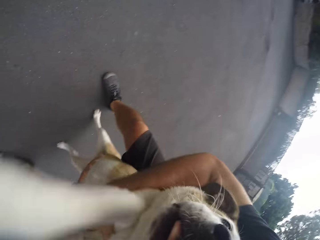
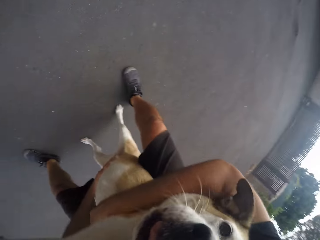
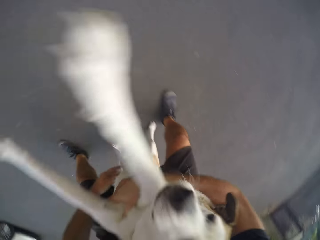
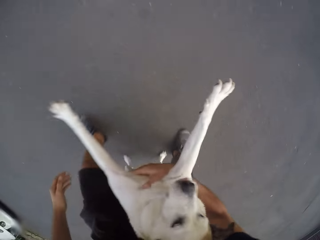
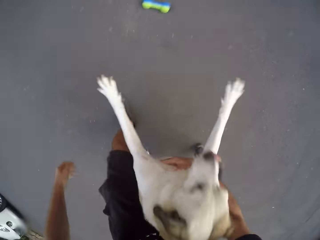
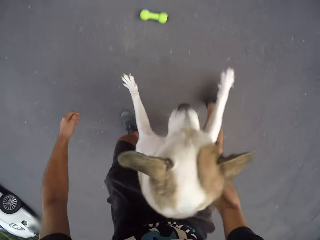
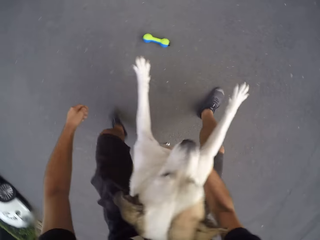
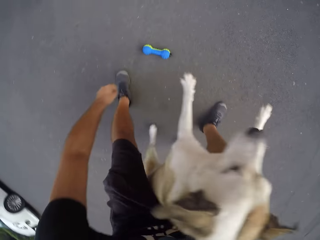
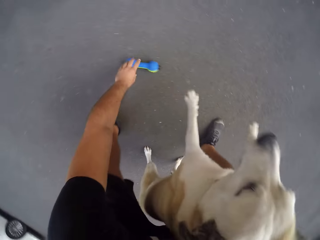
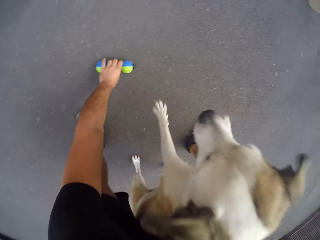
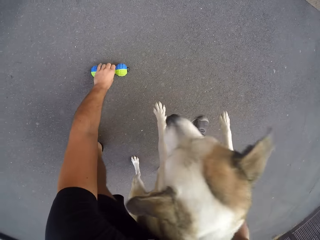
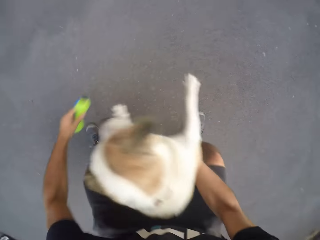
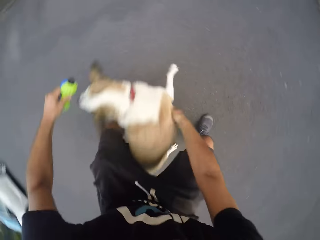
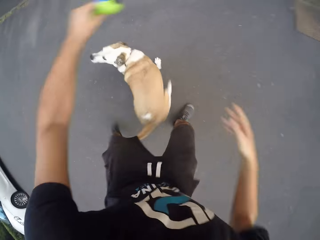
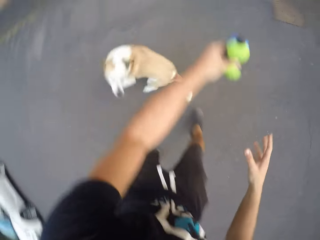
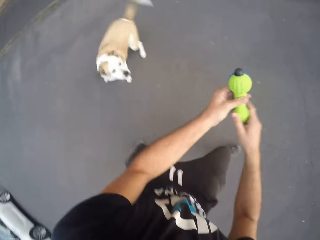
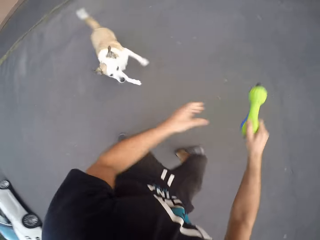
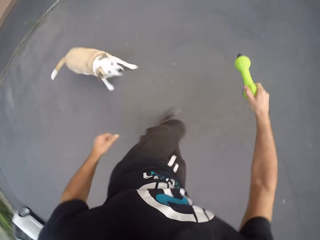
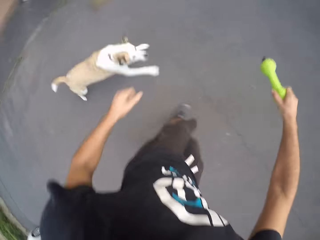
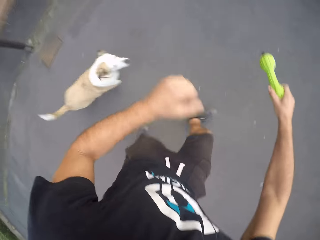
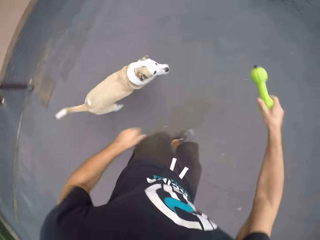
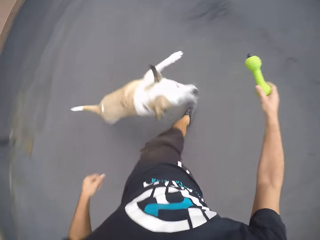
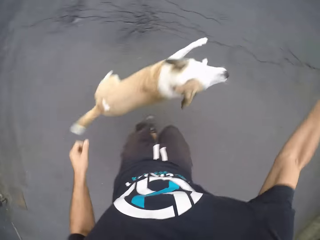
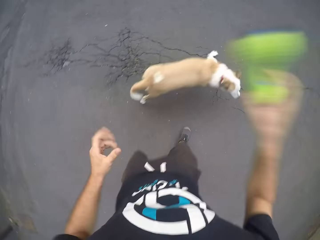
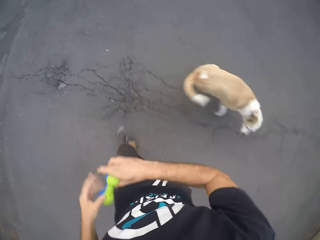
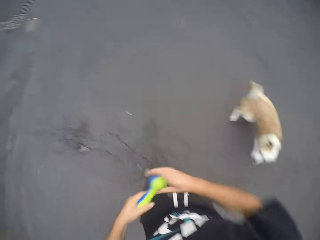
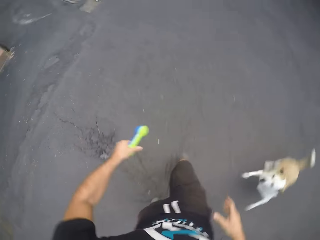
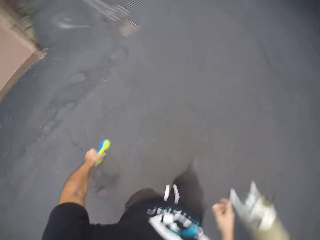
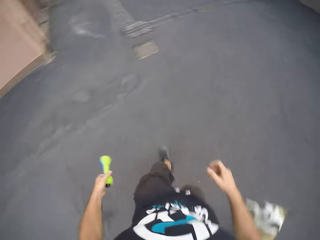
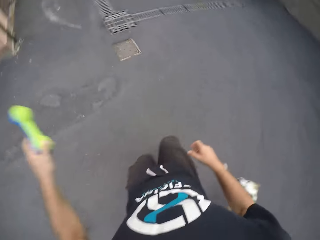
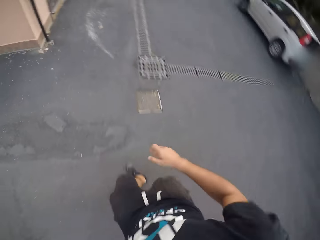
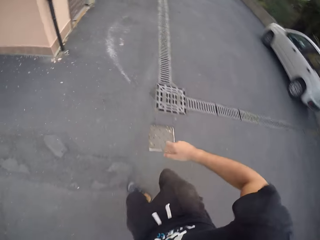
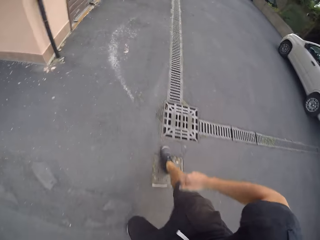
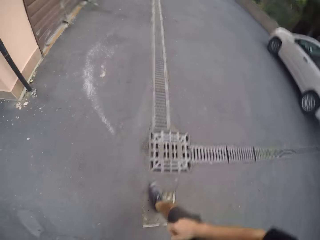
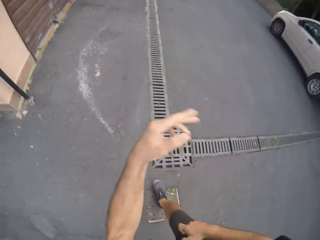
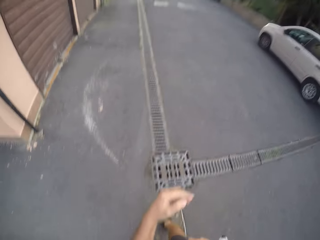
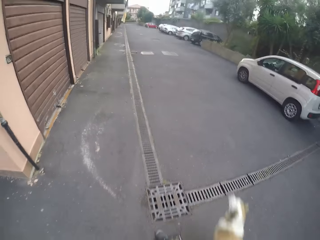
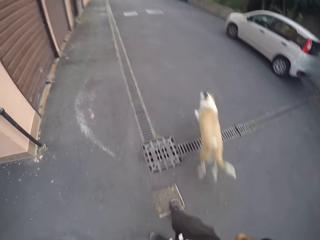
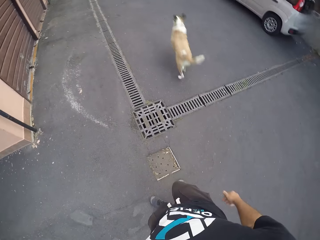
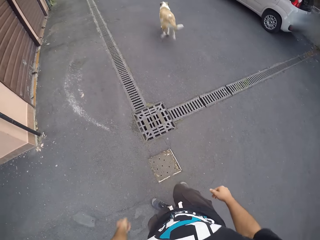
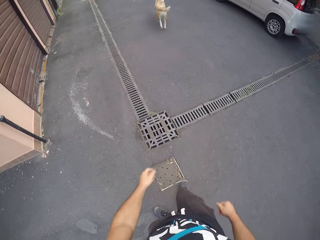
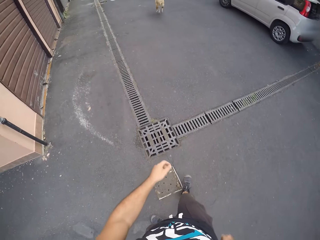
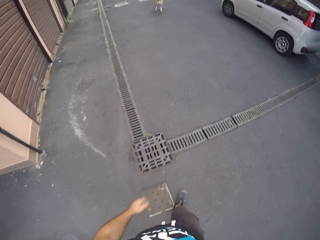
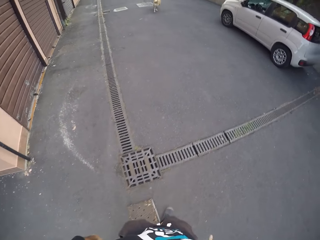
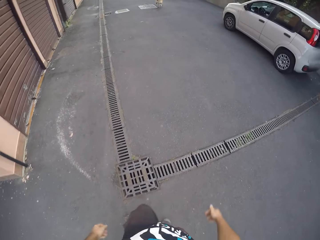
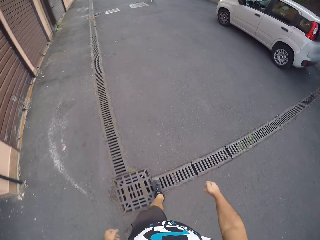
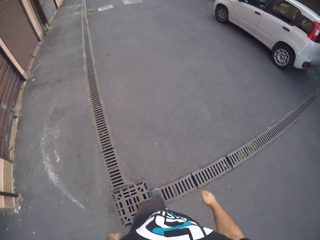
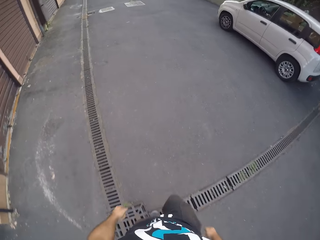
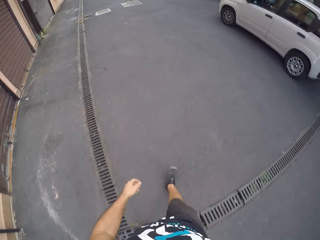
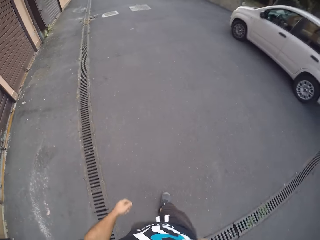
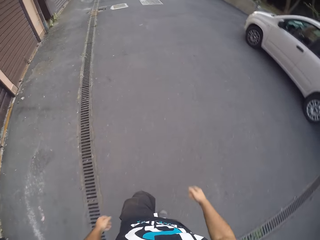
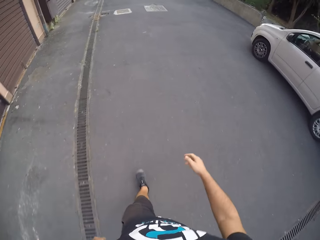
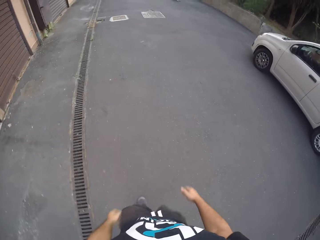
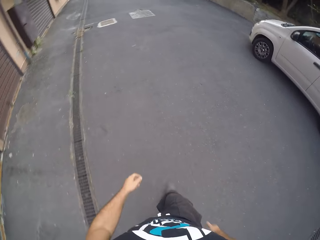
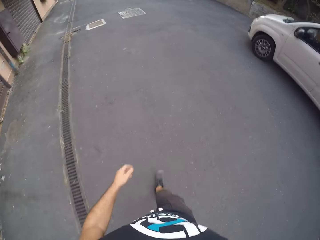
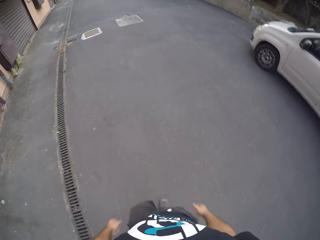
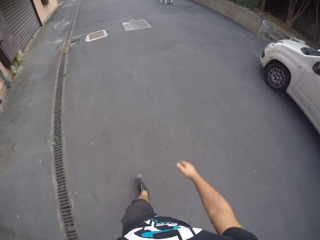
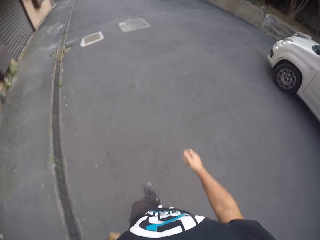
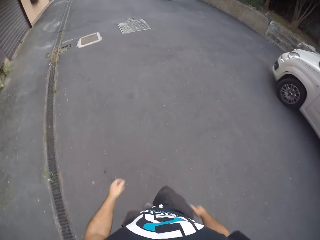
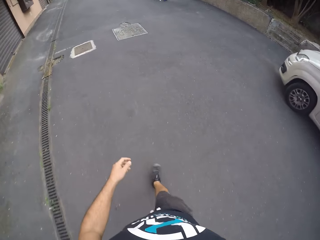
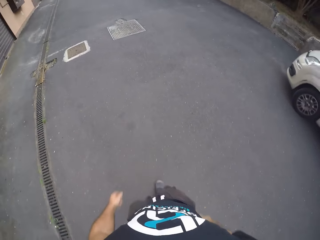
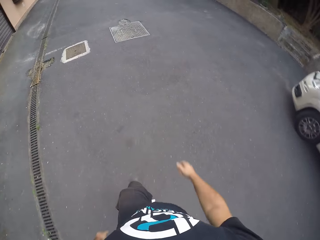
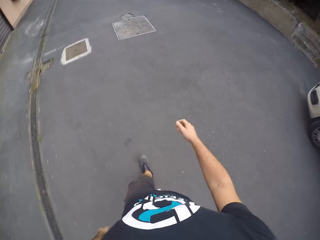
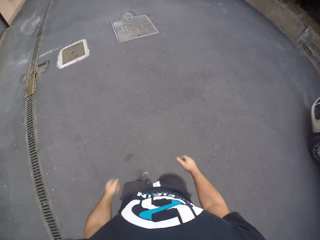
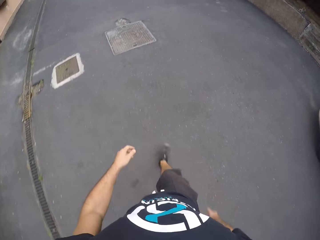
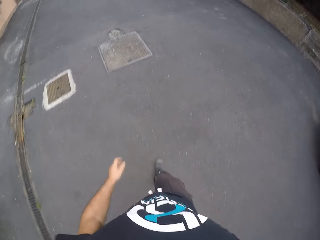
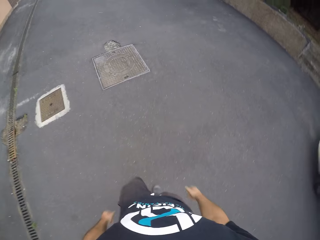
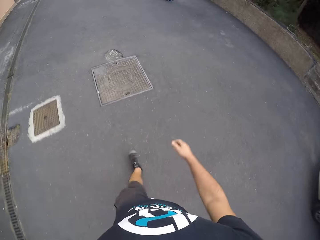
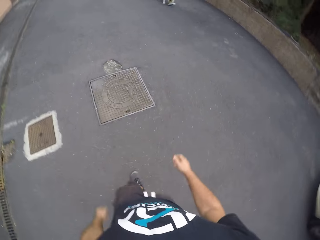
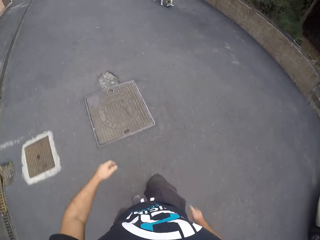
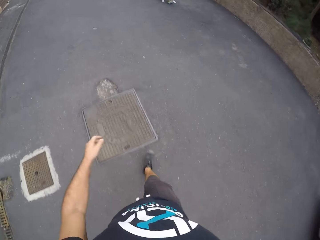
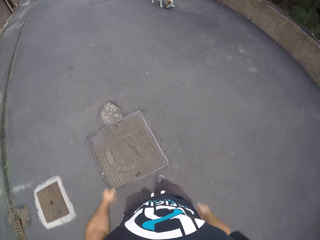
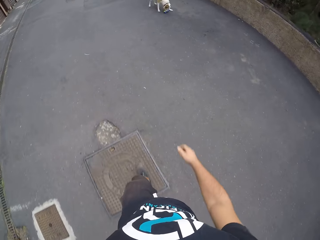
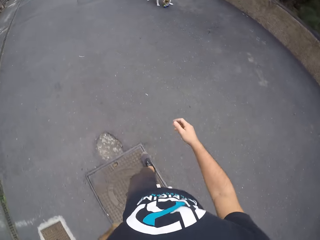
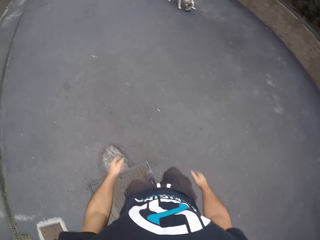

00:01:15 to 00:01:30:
The camera wearer picks up the toy on the floor with his left hand. He holds something. He switches the toy to his right hand. He plays with a dog. The dog runs on the road. The camera wearer switches the toy to his left hand. He runs around. He throws the toy on the floor. He walks around. The dog holds the toy with its mouth.

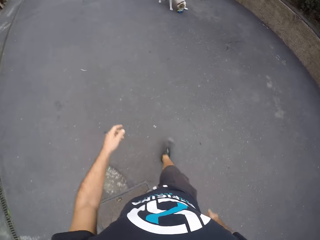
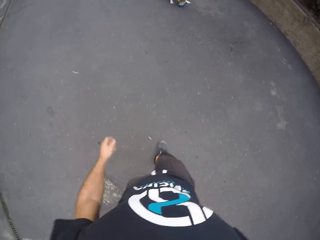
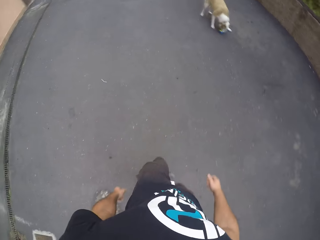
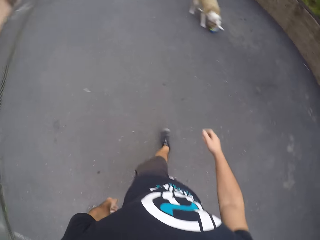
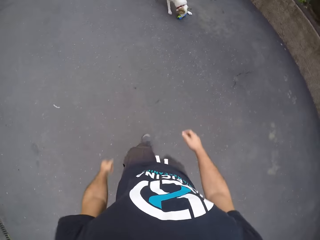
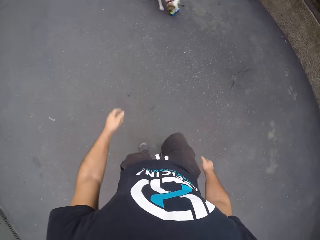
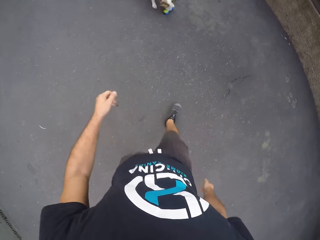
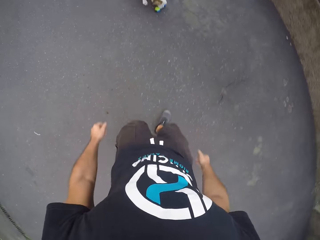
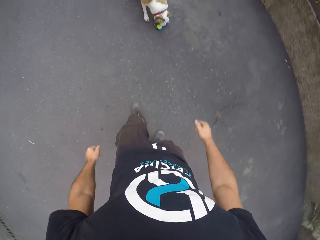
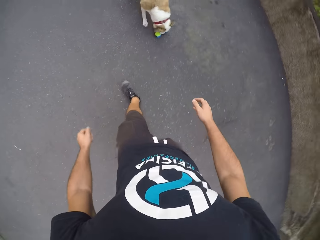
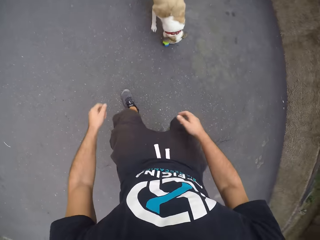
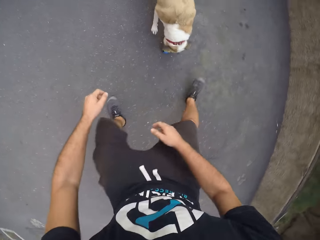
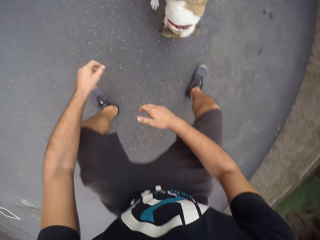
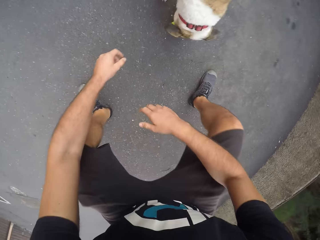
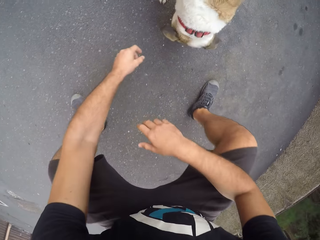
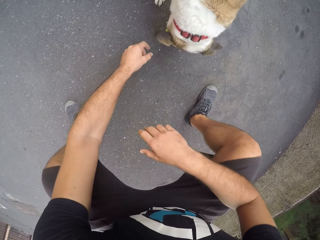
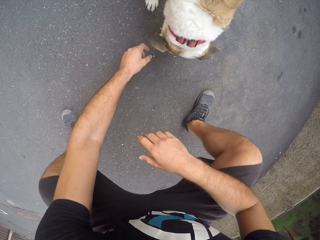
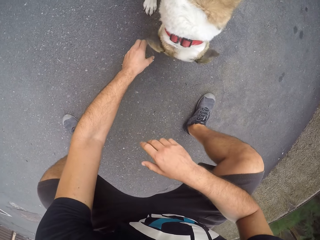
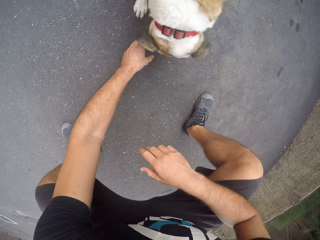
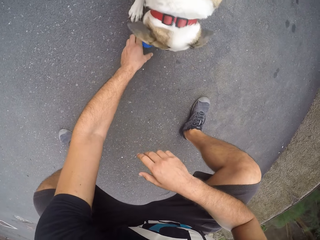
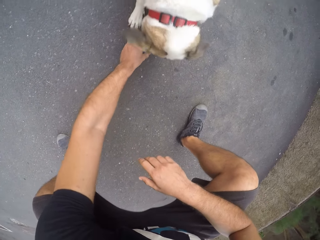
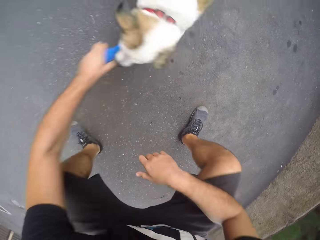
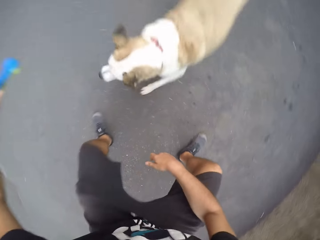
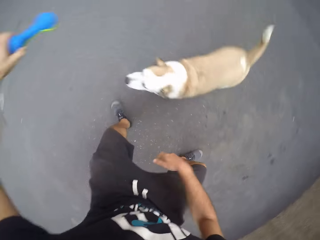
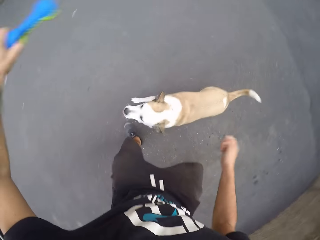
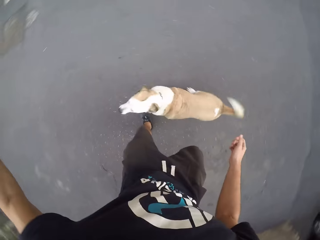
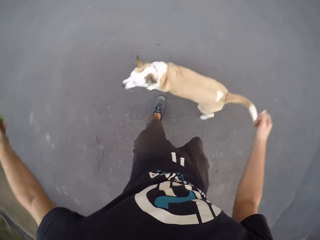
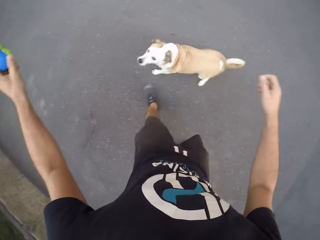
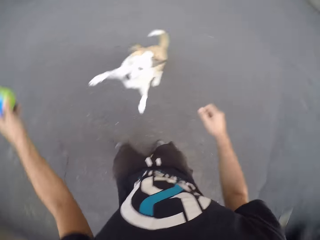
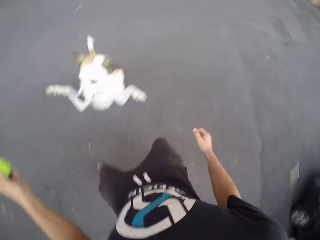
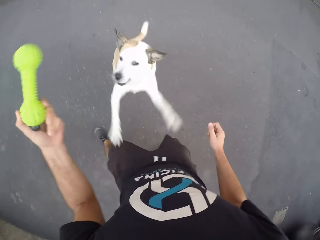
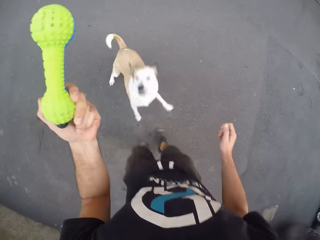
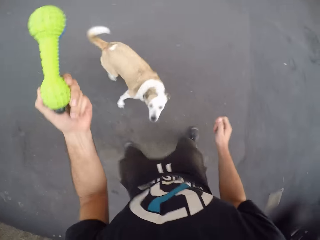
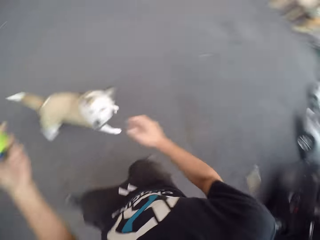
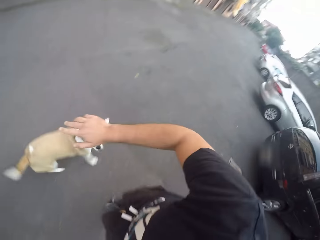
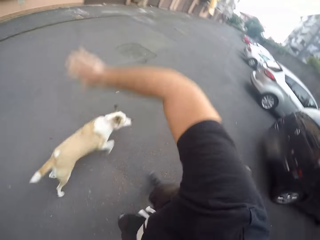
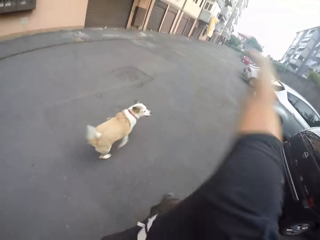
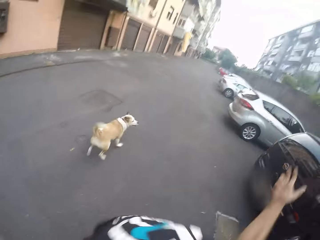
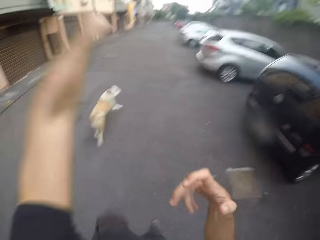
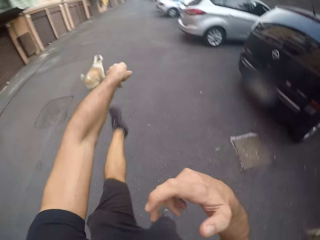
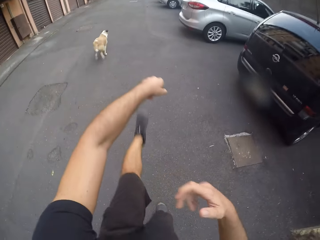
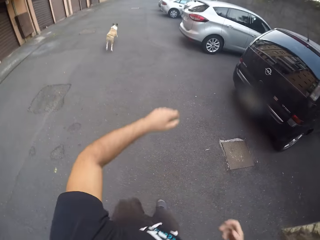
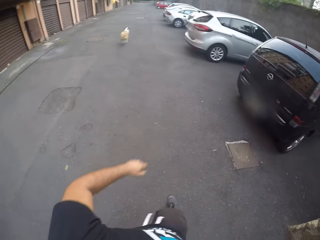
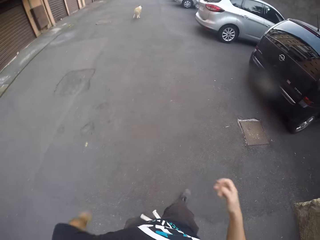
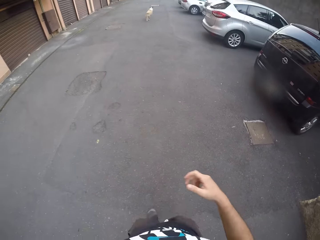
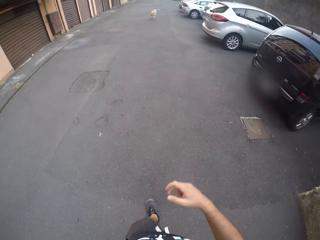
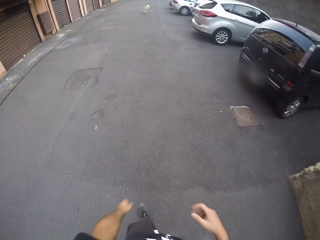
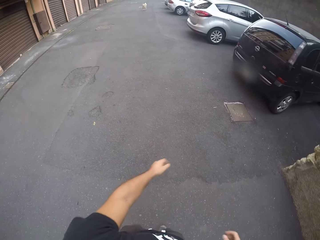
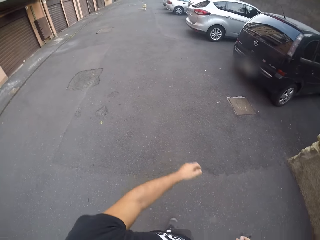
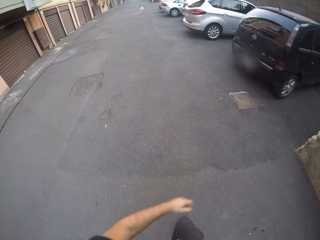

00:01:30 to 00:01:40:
The camera wearer bends down. He picks the toy from a dog's mouth with his left hand. He holds something. He plays with the dog. The dog jumps. The dog runs on the road. The camera wearer throws the toy on the floor.
